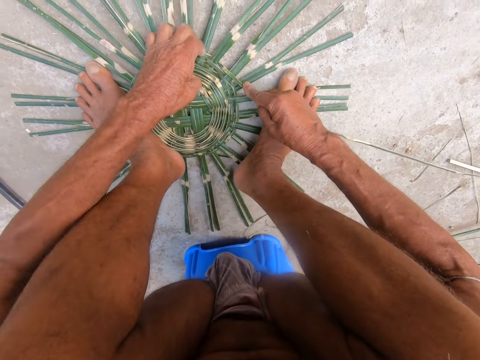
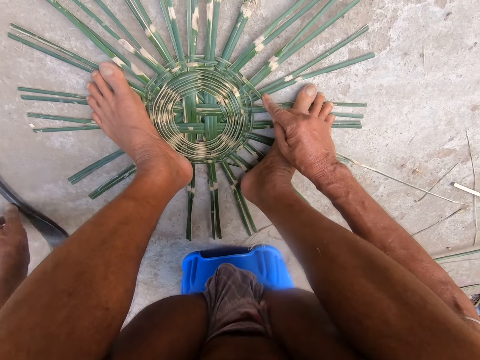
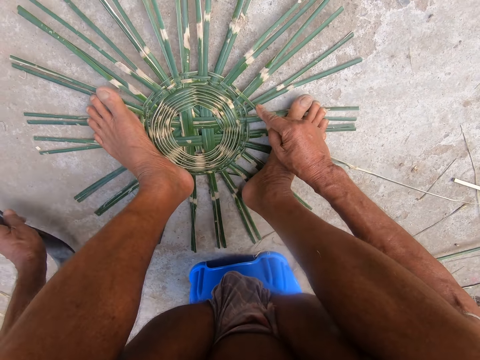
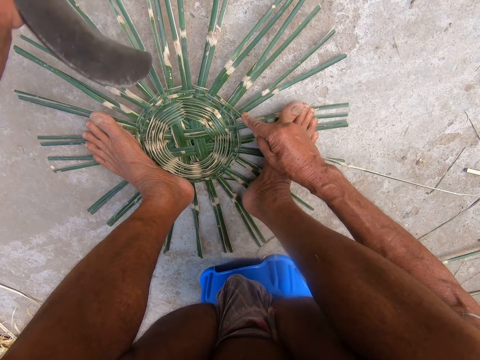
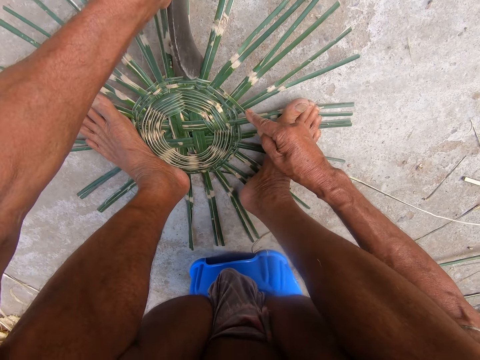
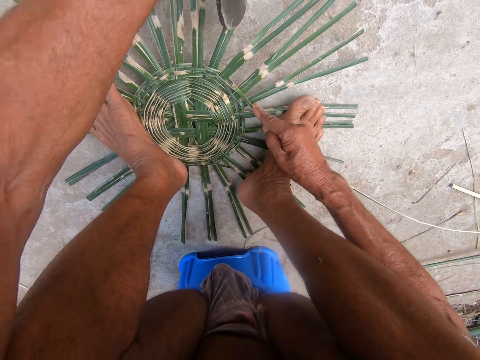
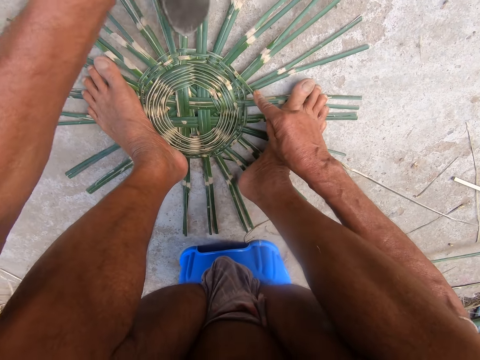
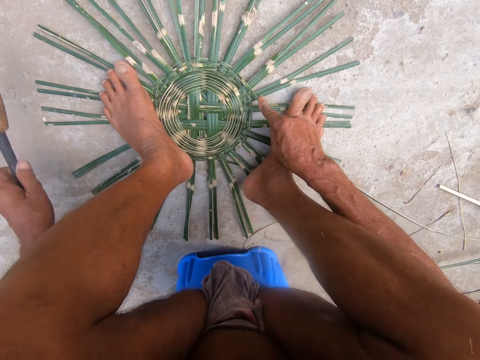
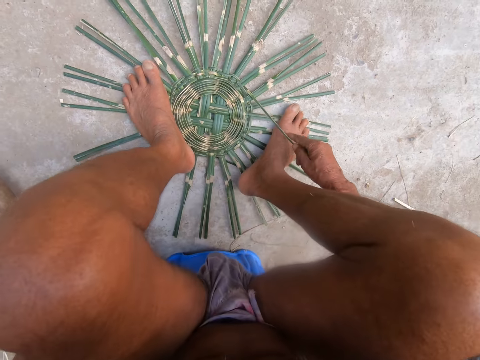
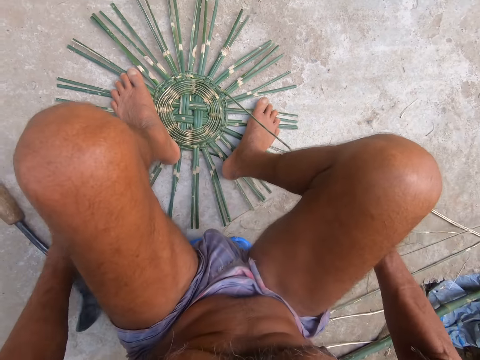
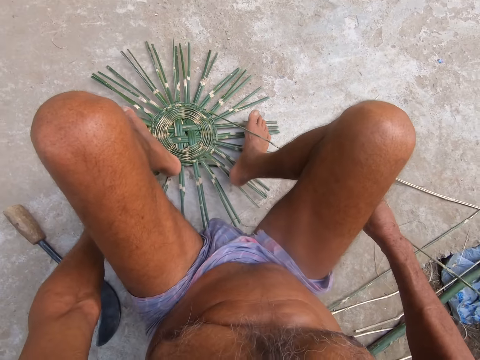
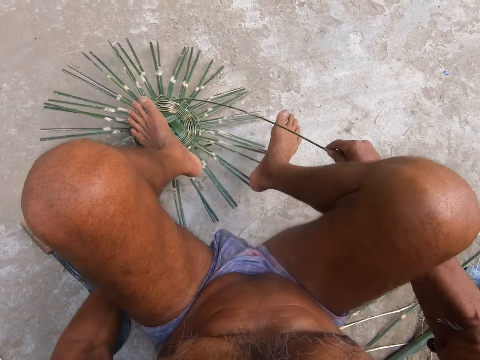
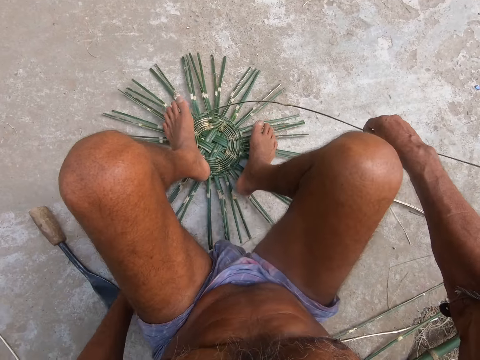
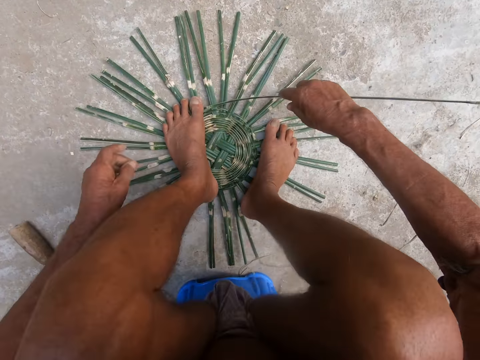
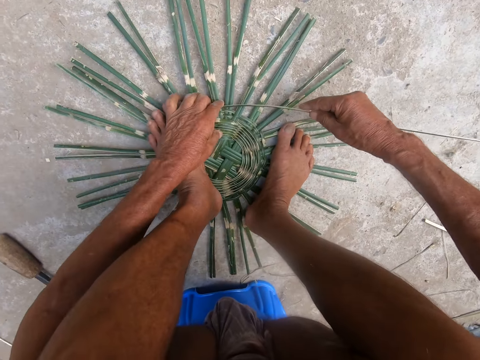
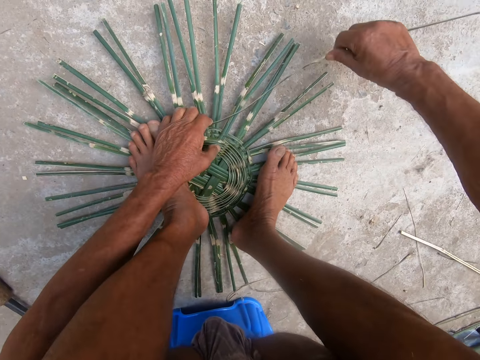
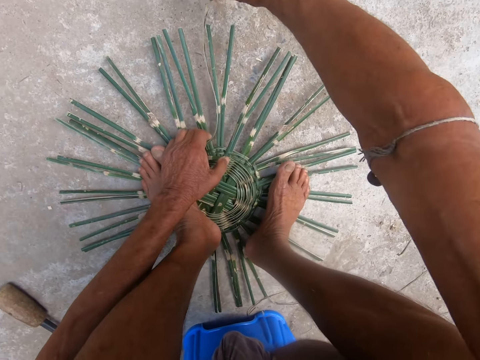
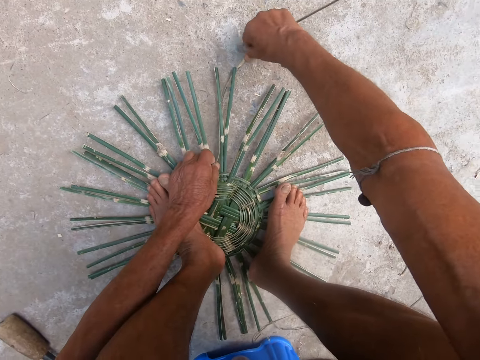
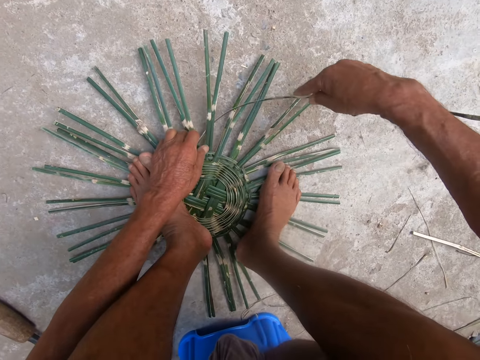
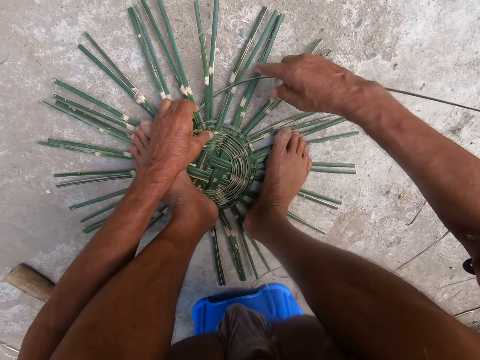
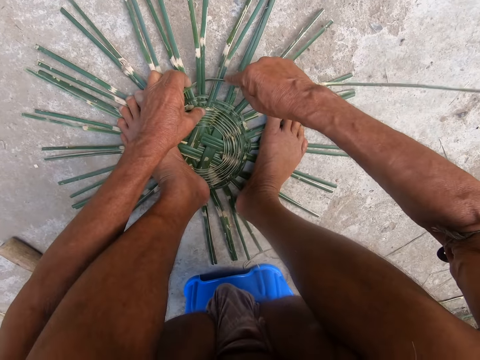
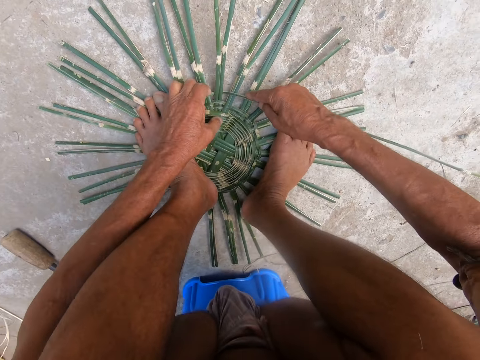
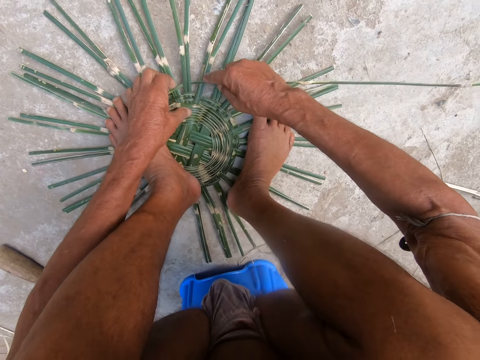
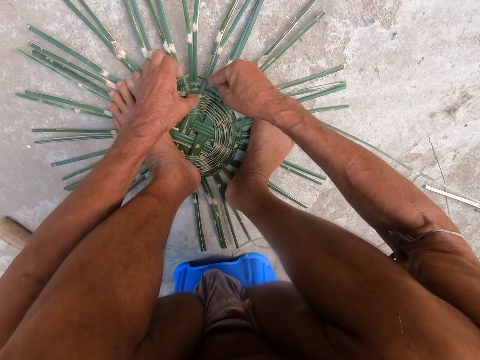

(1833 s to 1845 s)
The camera wearer picks the sickle from the floor with his left hand. He hits the basket using the sickle in his left hand. He drops the sickle on the floor with his left hand. He adjusts the basket with the left hand on the floor. He weaves the basket with both hands.

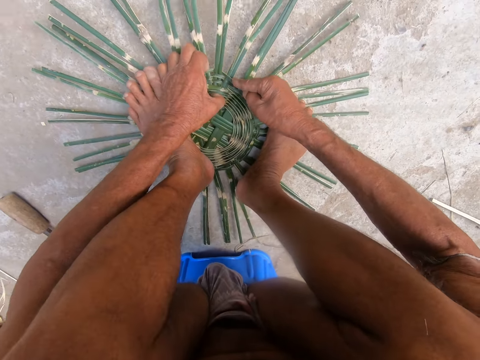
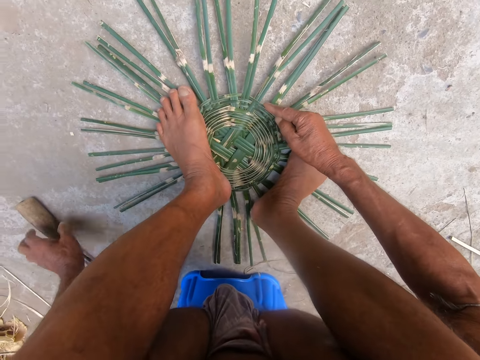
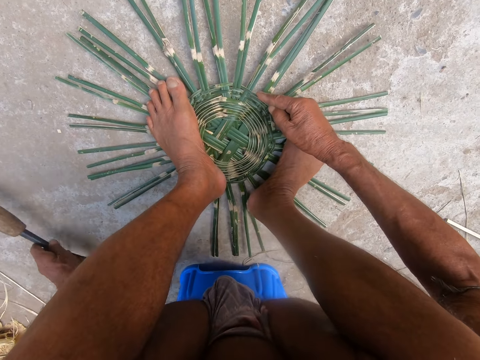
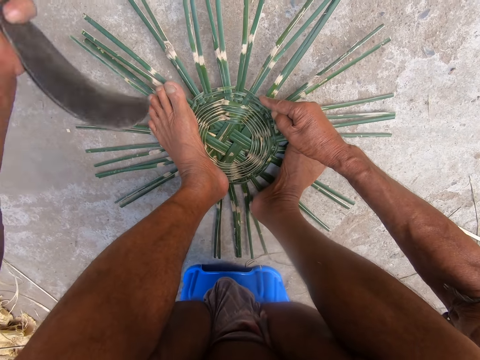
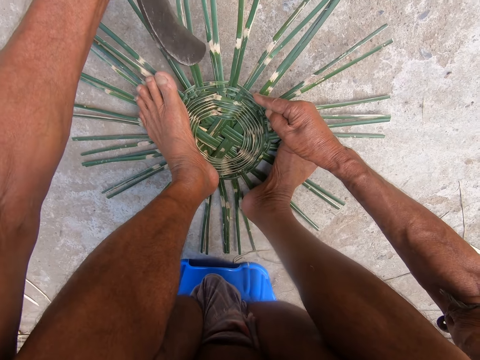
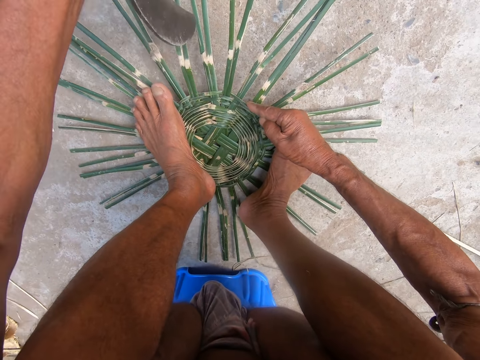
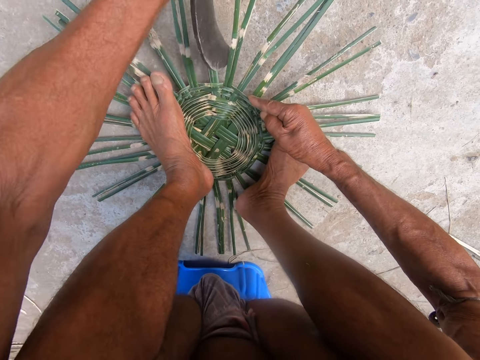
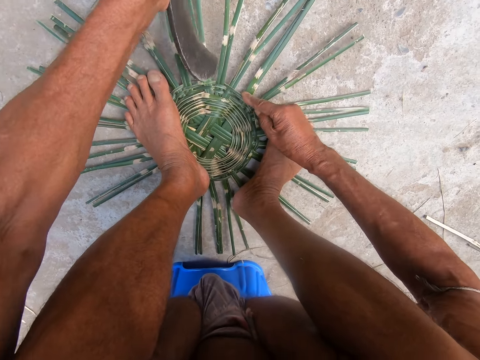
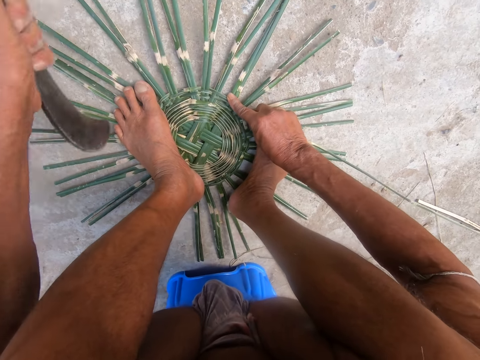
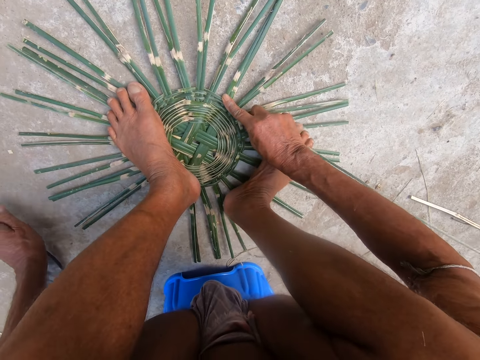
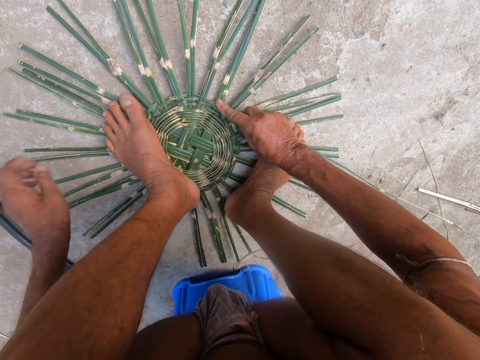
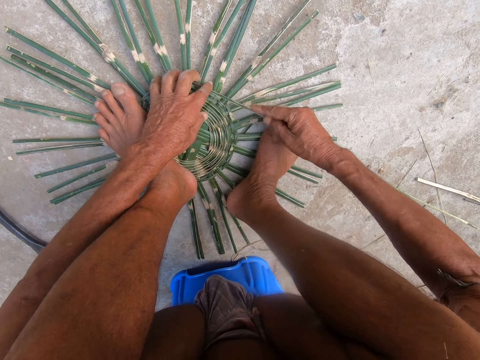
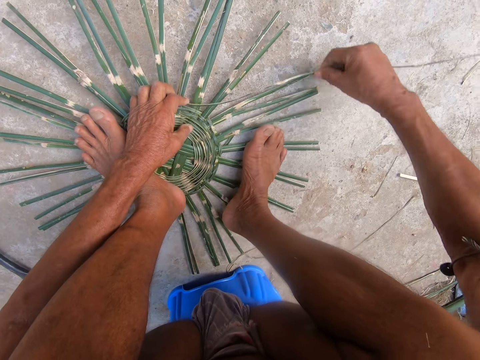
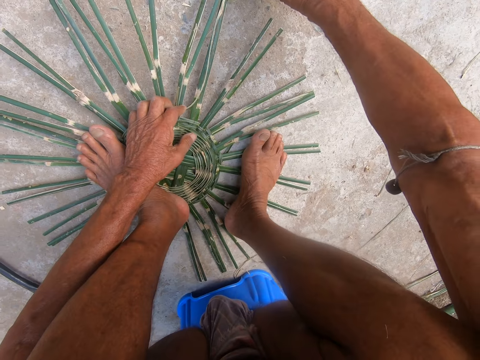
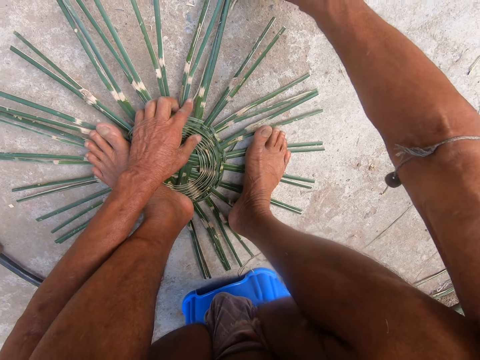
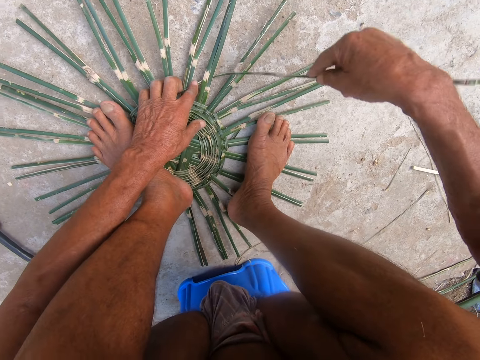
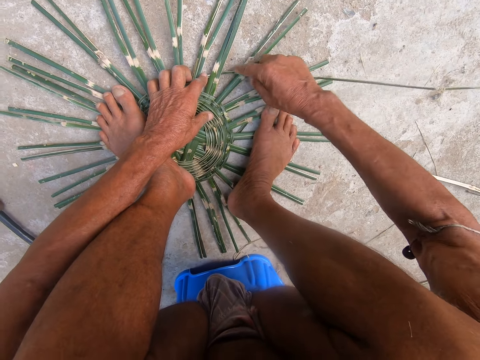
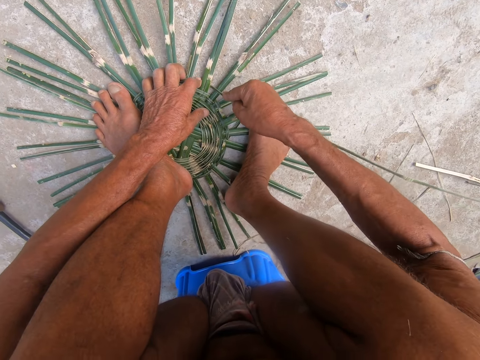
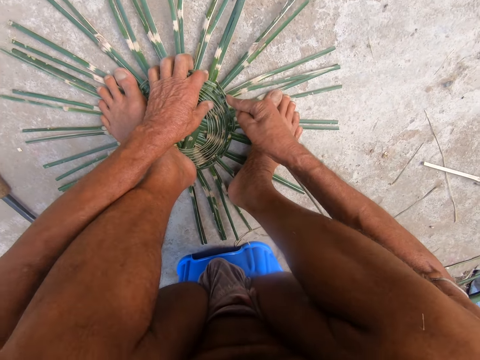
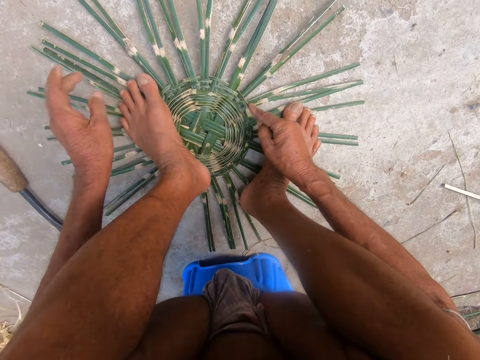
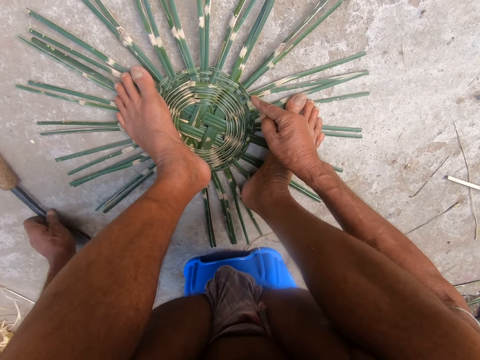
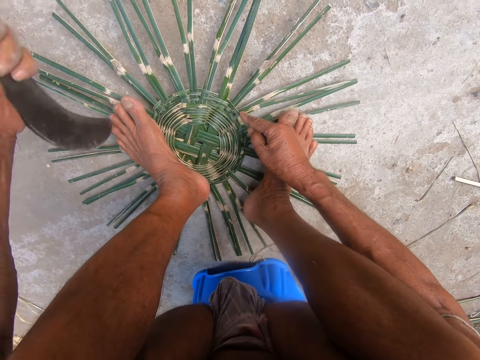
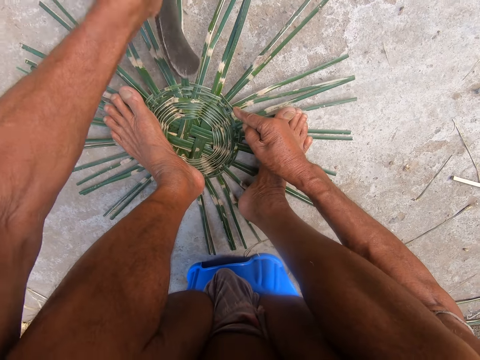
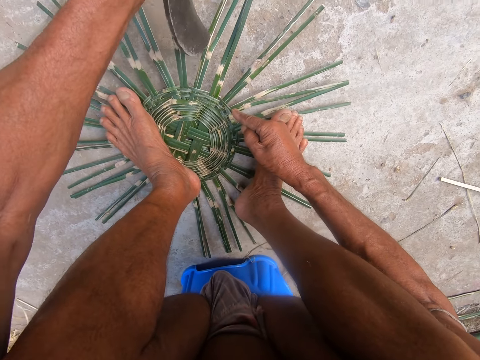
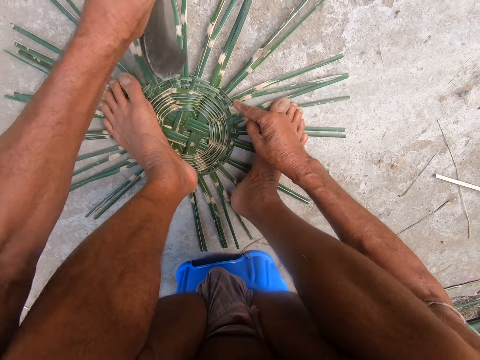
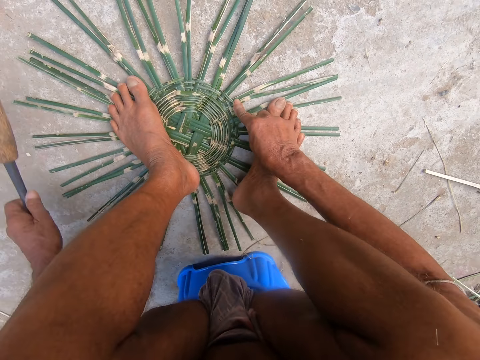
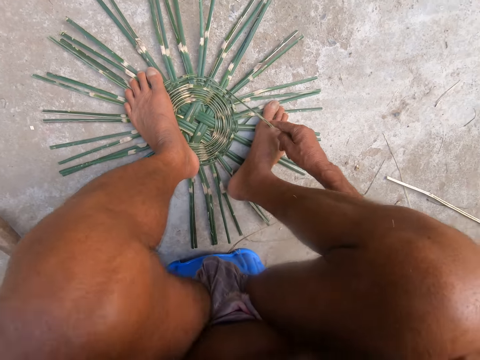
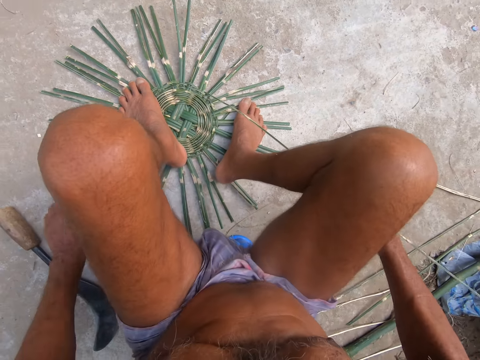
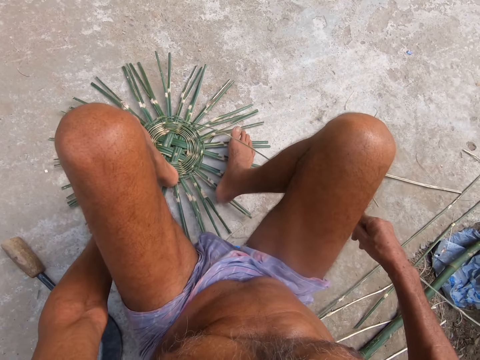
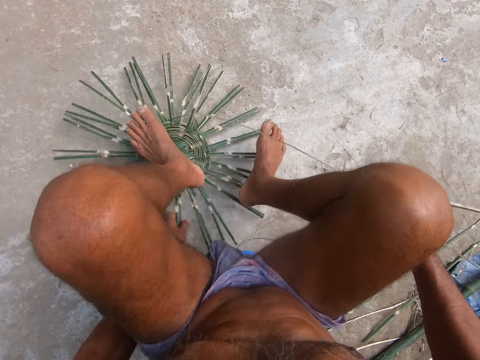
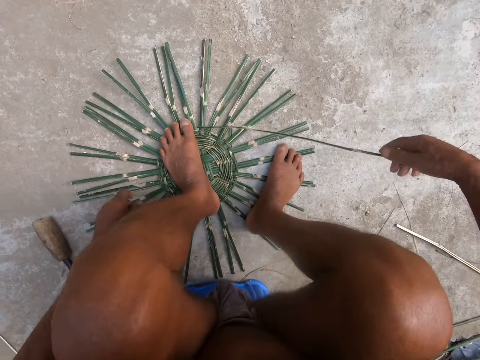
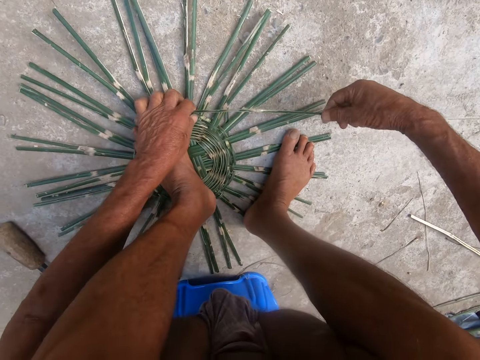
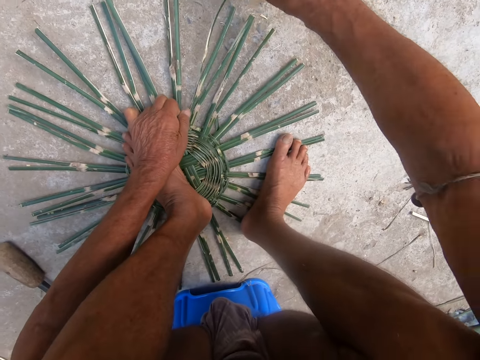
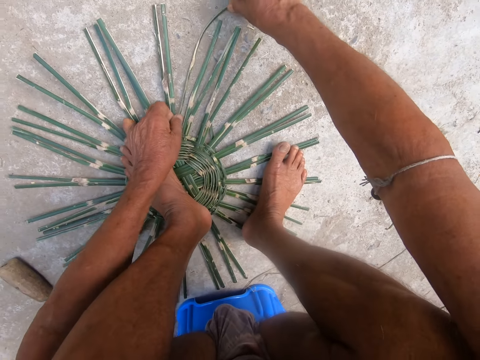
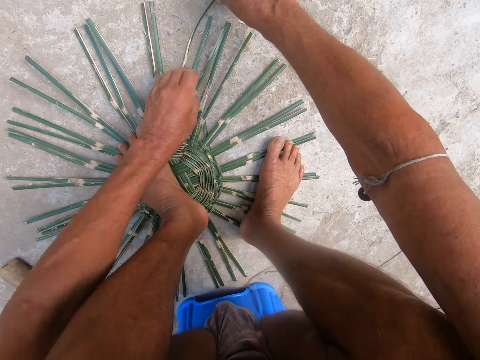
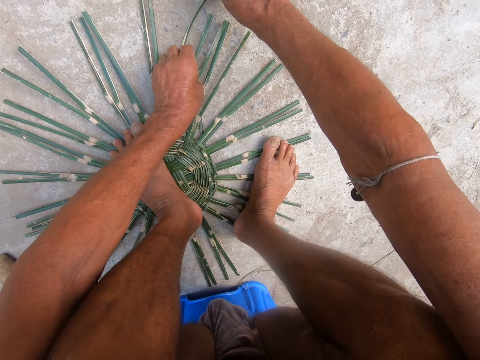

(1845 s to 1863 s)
The camera wearer picks the sickle from the floor with his left hand. He hits the basket using the sickle in his left hand. He drops the sickle on the floor with his left hand. He weaves the basket with both hands. He picks the sickle from the floor with his left hand. He hits the basket using the sickle in his left hand. He drops the sickle on the floor with his left hand. He adjusts the basket with the left hand on the floor. He weaves the basket with both hands.
